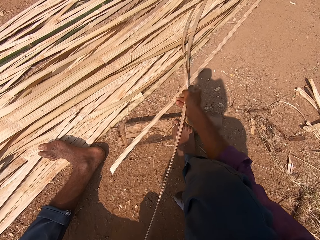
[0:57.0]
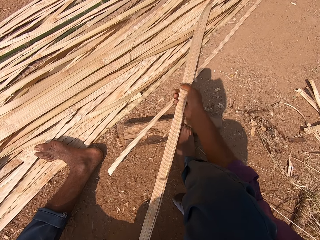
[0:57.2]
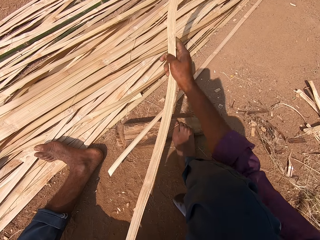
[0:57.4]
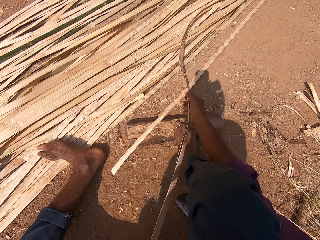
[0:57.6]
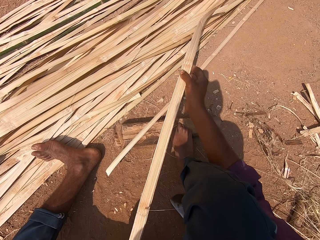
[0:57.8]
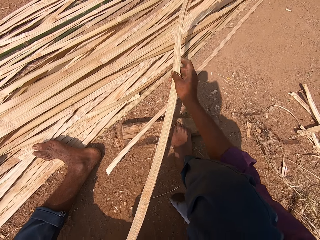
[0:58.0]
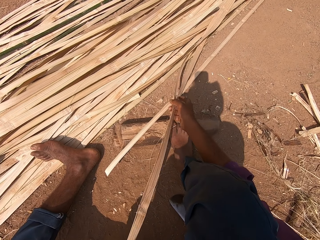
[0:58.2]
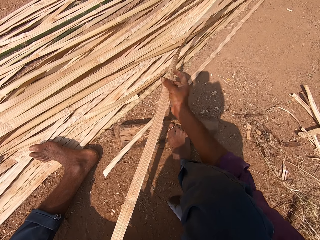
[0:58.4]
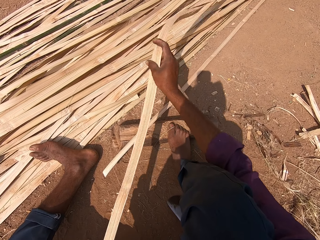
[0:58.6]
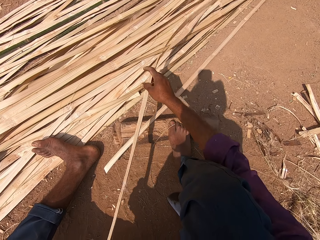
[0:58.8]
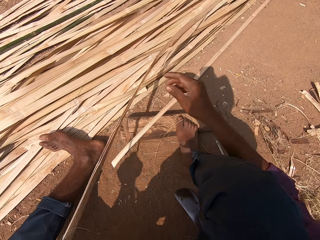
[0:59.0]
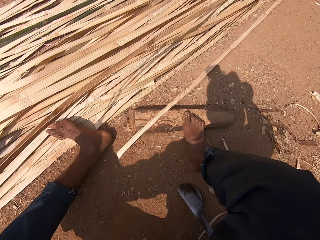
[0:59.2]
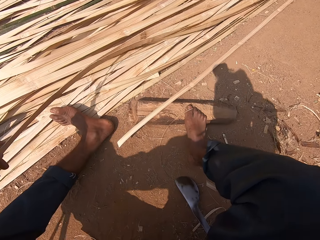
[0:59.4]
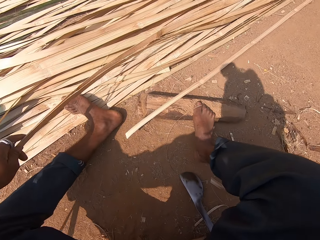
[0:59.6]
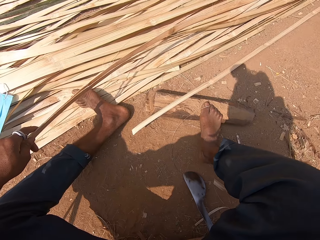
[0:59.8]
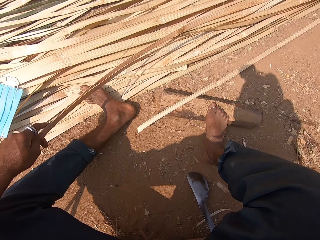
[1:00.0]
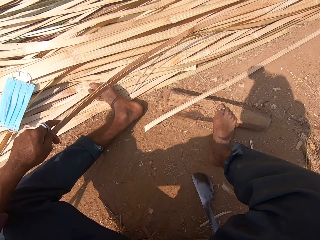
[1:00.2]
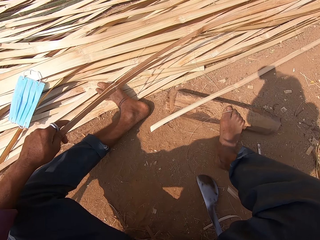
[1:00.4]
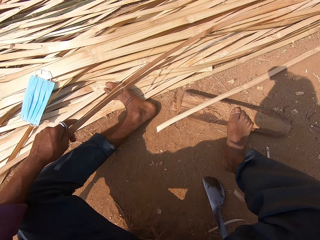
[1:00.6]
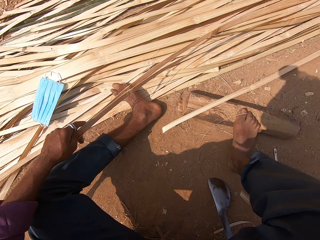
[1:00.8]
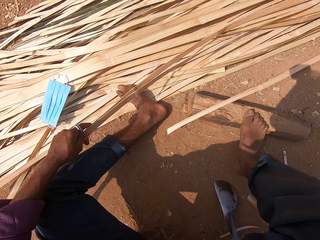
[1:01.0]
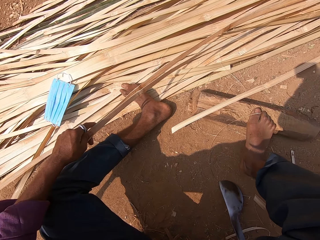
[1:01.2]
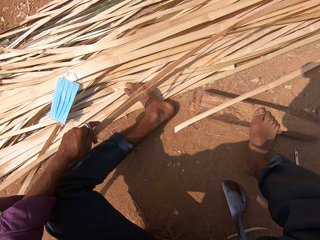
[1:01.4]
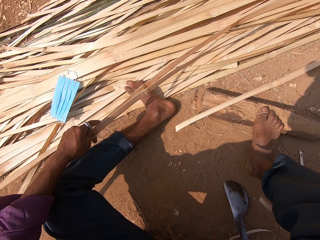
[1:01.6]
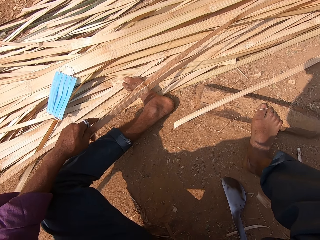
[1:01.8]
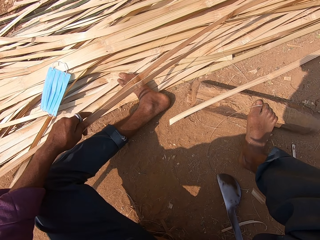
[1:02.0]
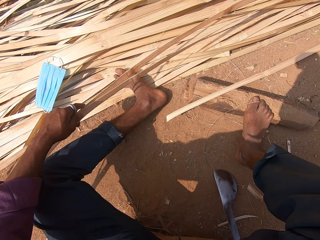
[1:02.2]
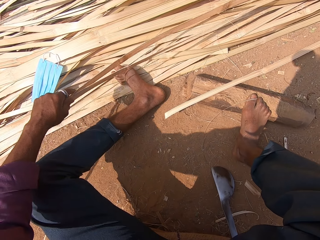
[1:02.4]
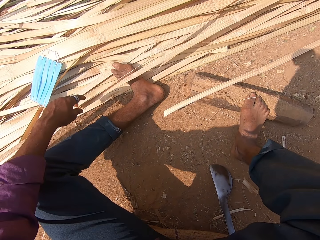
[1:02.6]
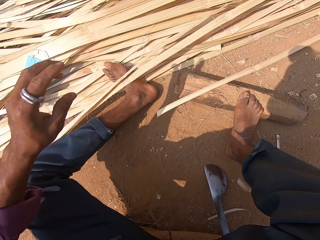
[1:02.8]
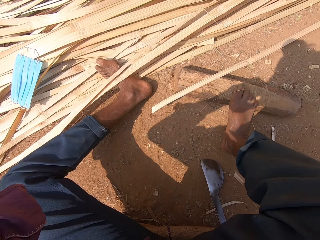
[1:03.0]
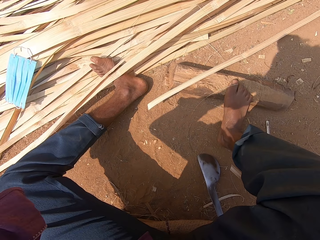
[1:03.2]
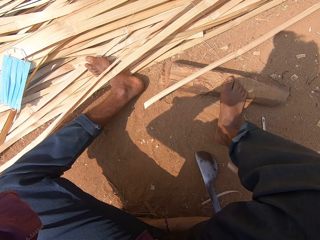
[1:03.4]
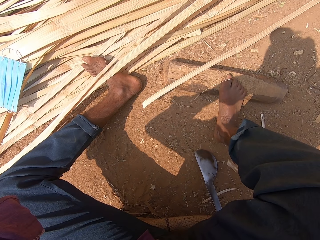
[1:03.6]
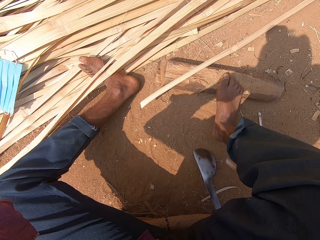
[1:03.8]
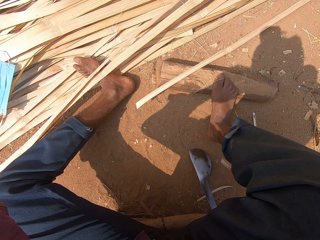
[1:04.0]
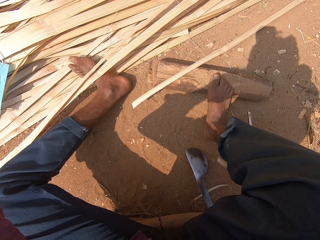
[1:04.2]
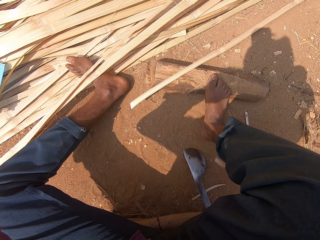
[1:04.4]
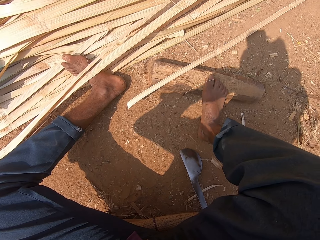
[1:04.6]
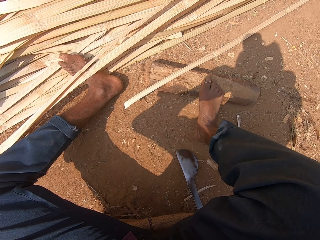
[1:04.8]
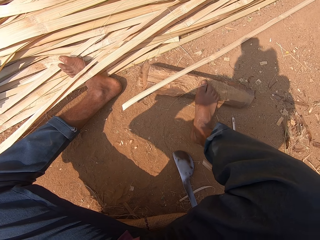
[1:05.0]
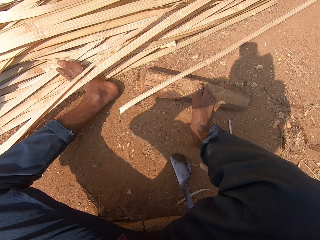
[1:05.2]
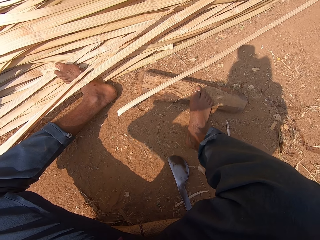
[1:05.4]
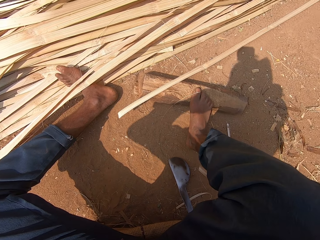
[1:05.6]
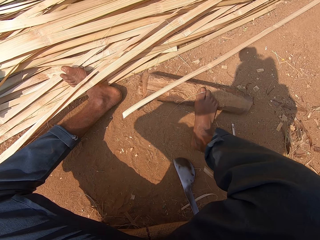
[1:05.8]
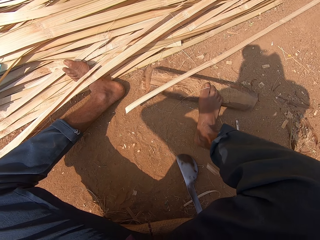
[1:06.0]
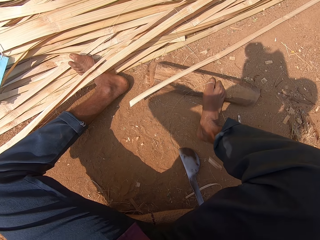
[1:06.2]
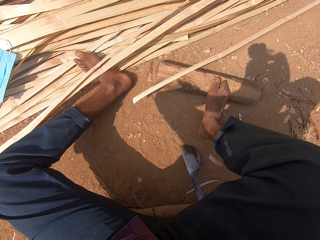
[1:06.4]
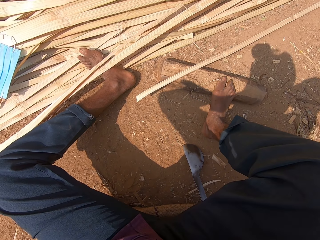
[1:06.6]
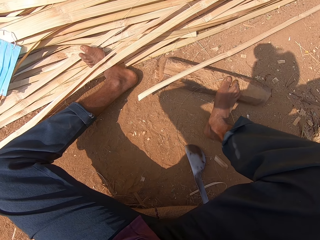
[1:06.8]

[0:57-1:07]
The camera wearer holds the bamboo strip or culm with his left hand. He adjusts a camera on his head with his right hand. He puts the bamboo culms aside. He drops the bamboo strip in his left hand on the ground. He adjusts the camera on his head with both hands. He rubs his ear with his left hand.

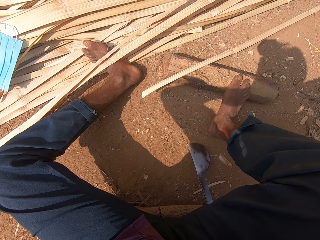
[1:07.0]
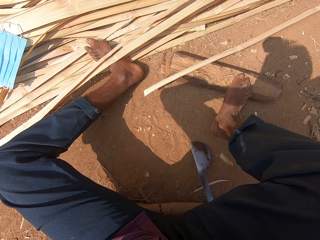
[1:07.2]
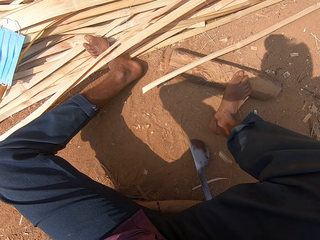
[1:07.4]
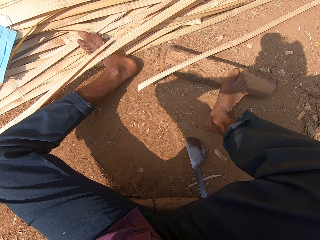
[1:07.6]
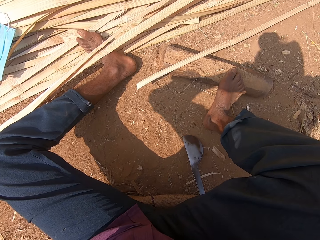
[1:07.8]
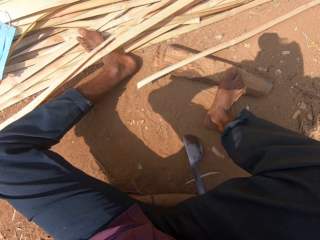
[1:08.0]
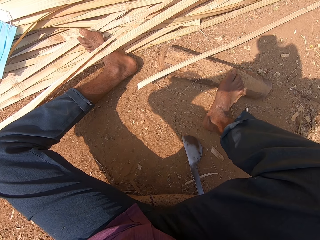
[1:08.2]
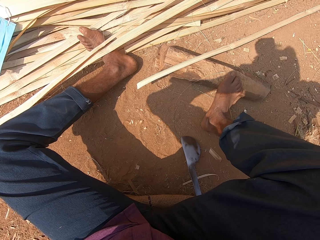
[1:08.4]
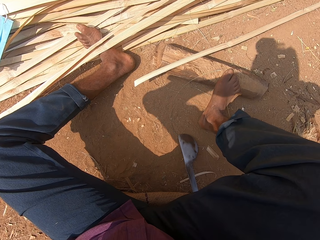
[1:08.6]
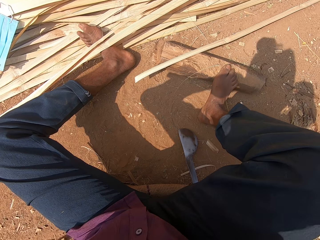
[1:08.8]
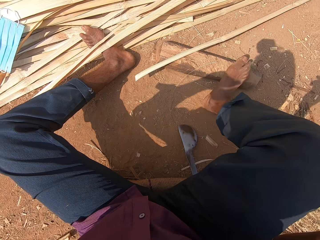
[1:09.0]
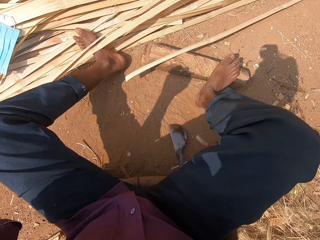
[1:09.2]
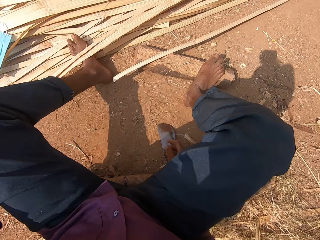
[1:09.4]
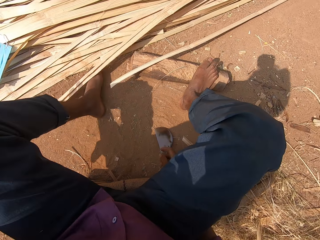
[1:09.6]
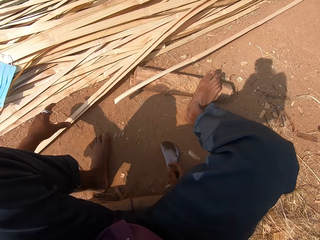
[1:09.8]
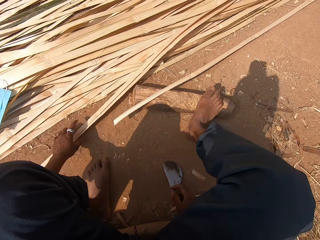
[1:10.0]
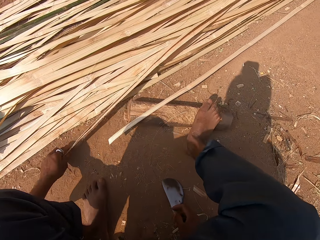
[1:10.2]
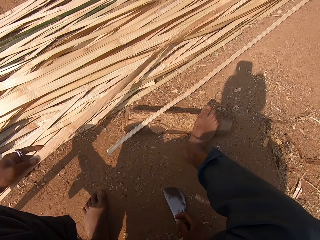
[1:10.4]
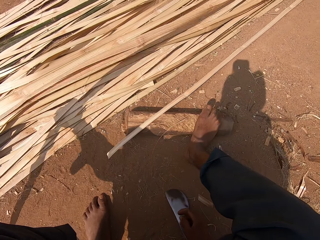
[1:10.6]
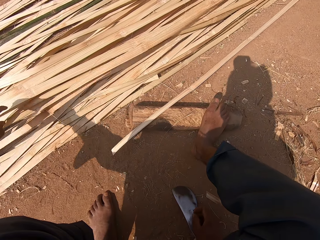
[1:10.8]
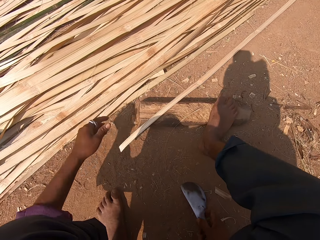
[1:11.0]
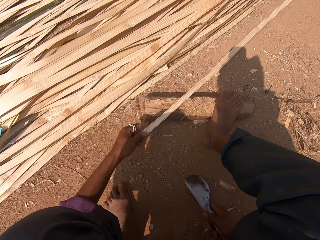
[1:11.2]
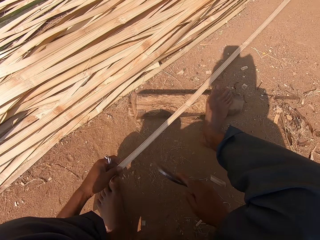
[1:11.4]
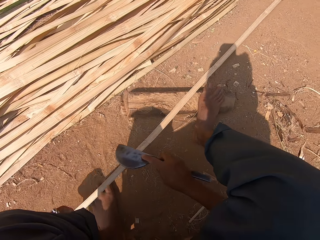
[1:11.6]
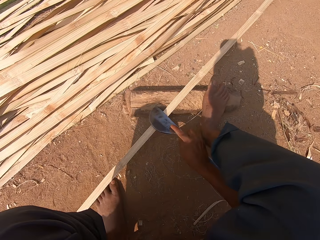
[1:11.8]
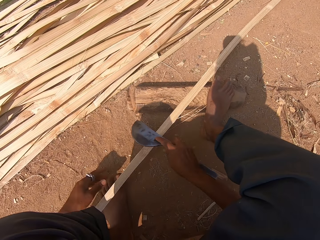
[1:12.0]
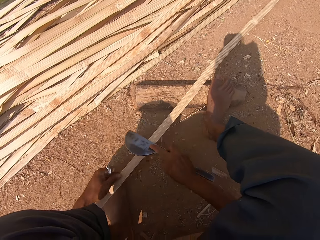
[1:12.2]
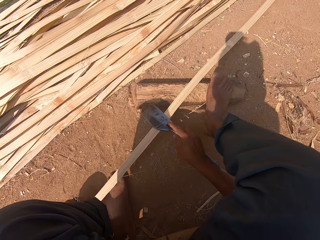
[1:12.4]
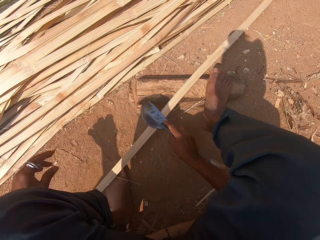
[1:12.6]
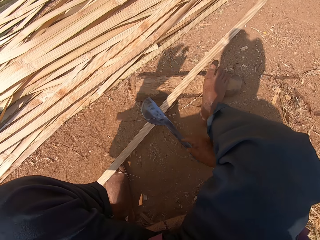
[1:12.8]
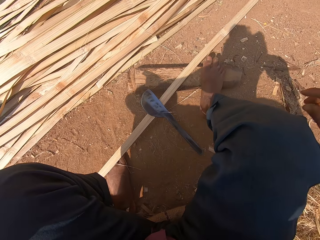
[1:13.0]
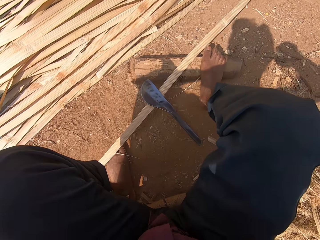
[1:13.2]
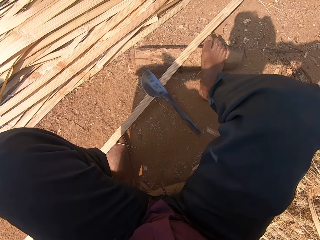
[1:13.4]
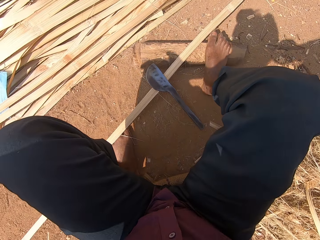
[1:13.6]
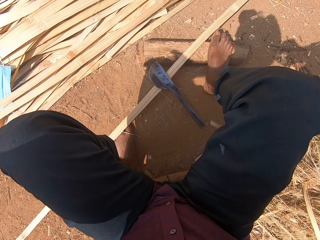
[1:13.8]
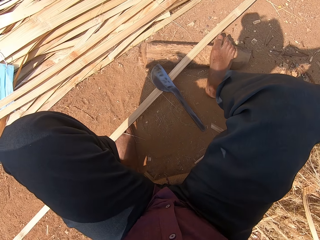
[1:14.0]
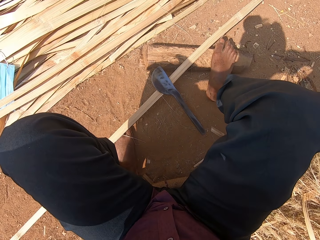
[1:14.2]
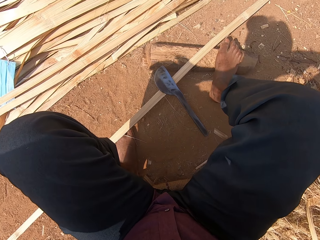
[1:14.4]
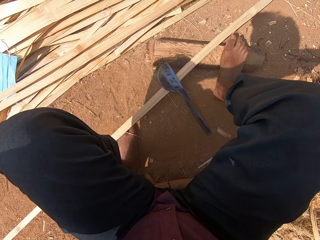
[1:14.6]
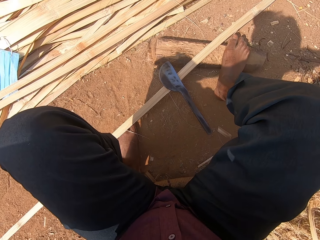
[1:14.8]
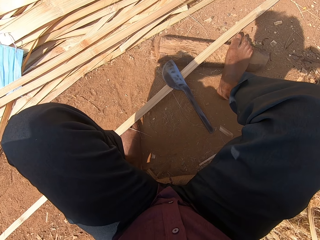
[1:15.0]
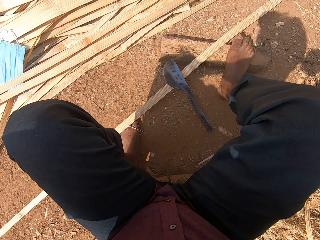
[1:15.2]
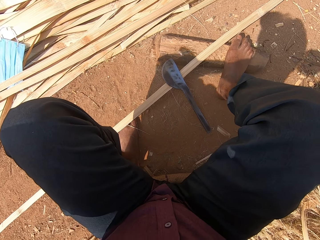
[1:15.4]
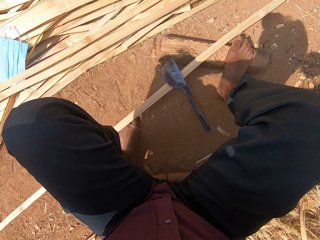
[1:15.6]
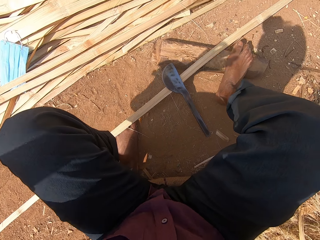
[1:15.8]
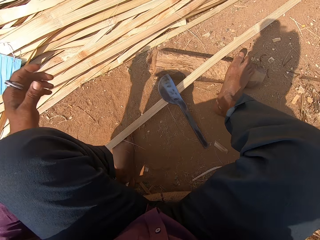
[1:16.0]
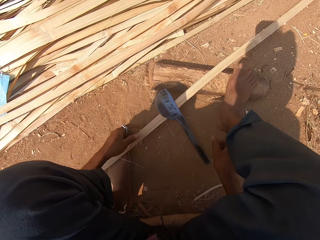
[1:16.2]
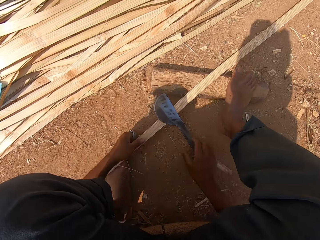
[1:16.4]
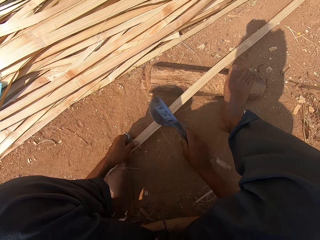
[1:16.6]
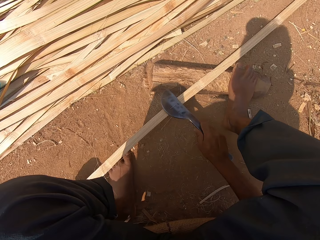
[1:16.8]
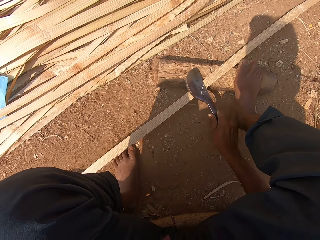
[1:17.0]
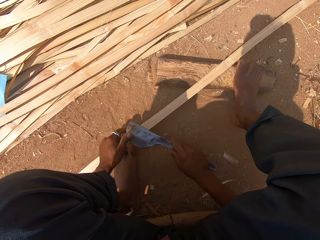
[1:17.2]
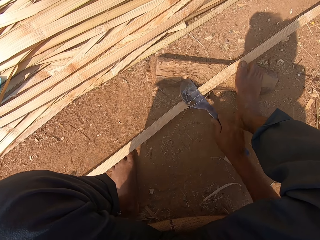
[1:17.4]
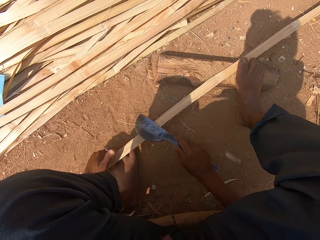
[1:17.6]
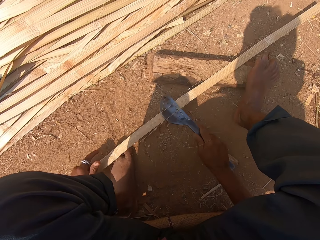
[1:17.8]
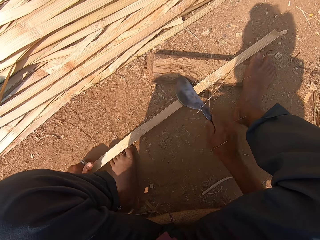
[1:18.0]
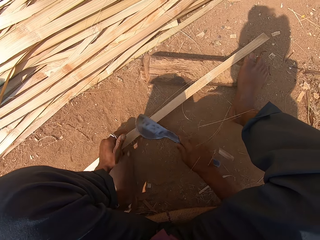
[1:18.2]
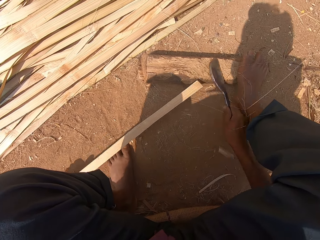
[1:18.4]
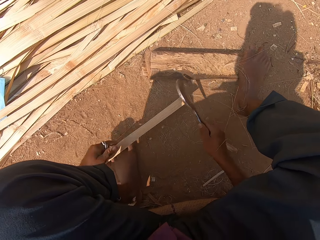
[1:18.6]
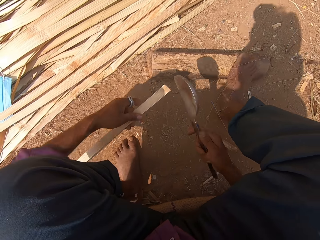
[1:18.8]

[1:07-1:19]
The camera wearer withdraws his left hand. He stretches his left hand. He picks the bamboo strip or culm from the ground with his left hand. He drops the bamboo strip in his left hand on the ground. He picks the curved blade or big knife from the ground with his right hand. He picks the bamboo strip from the ground with his left hand. He holds another culm with his left hand. He moves the bamboo strip from the ground with his left hand. He pulls the bamboo culm. He shaves the bamboo strip in his left hand with the curved blade in his right hand. He removes his left hand from the bamboo strip on the ground. He drops the curved blade in his right hand on the ground. He lifts both hands. He adjusts the camera on his head with both hands. He holds the bamboo strip on the ground with his left hand. He holds the big knife with his right hand. He picks the curved blade from the ground with his right hand. He shaves the bamboo strip in his left hand with the curved blade in his right hand.
